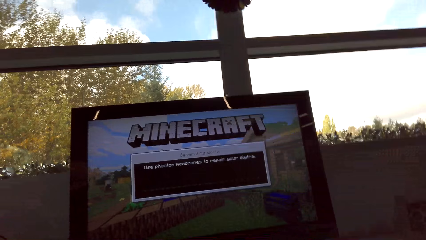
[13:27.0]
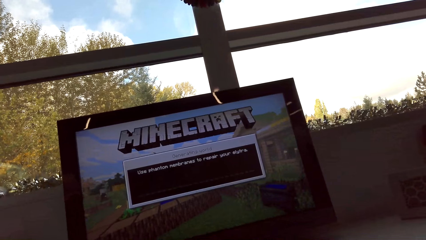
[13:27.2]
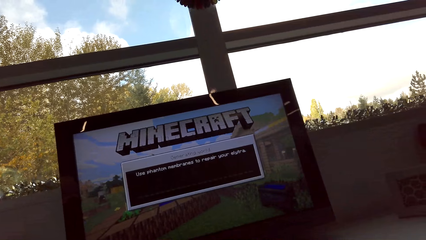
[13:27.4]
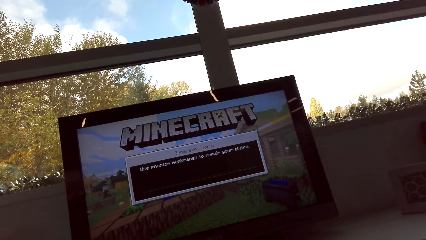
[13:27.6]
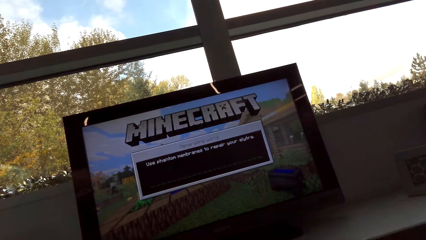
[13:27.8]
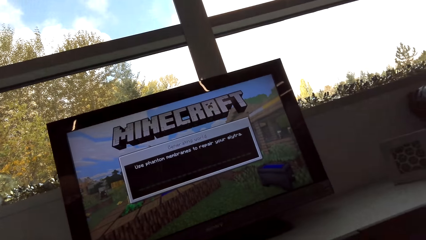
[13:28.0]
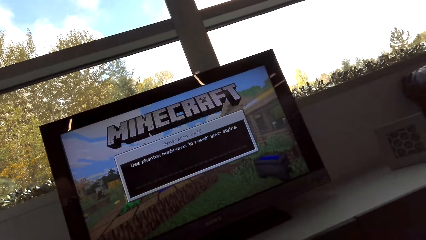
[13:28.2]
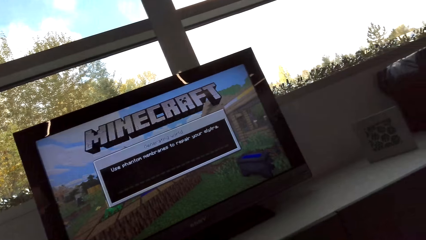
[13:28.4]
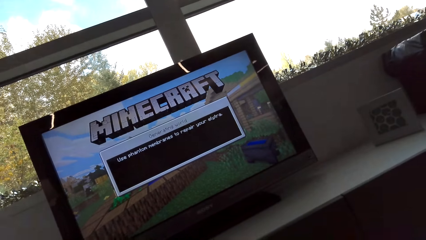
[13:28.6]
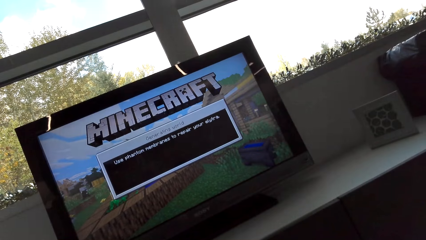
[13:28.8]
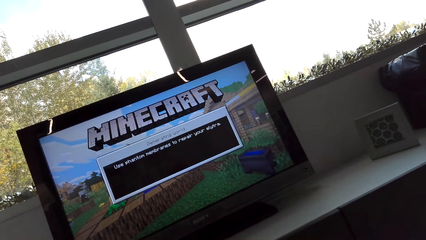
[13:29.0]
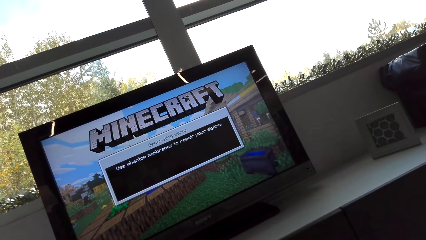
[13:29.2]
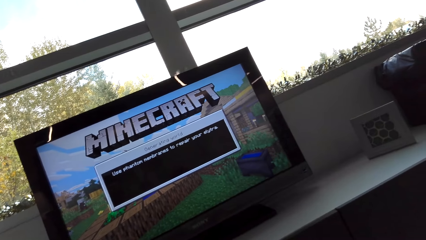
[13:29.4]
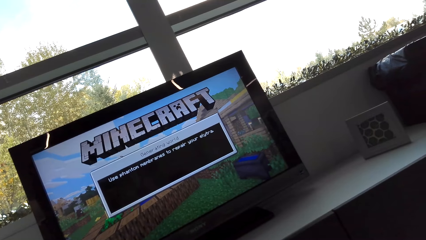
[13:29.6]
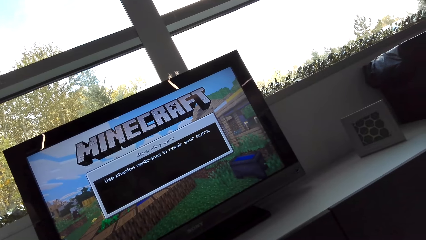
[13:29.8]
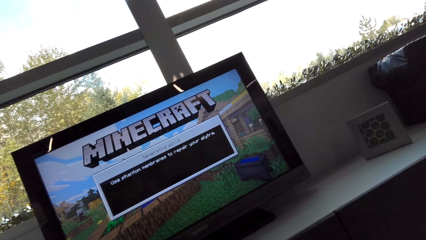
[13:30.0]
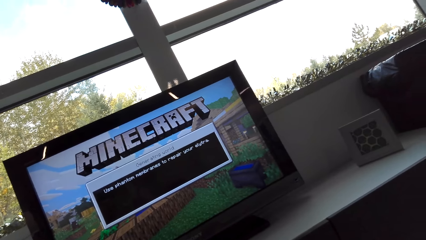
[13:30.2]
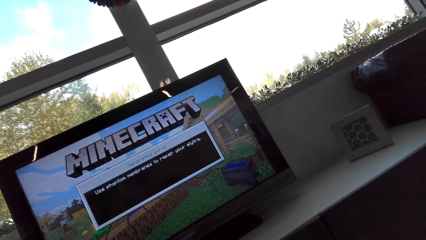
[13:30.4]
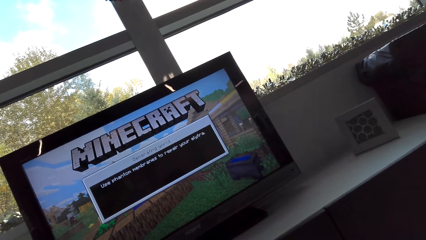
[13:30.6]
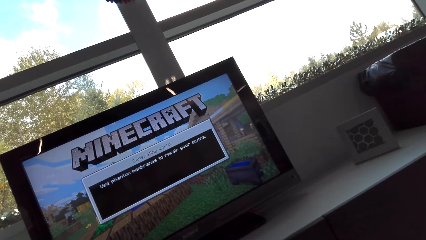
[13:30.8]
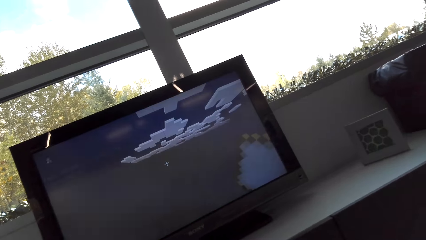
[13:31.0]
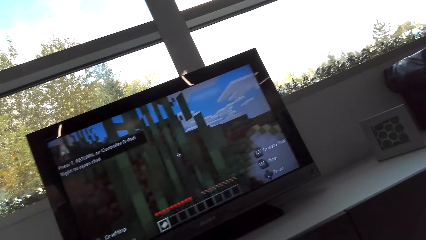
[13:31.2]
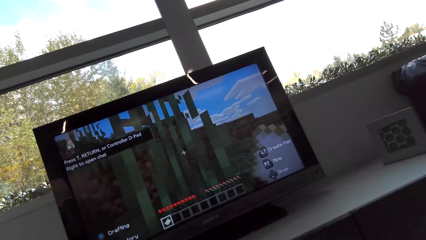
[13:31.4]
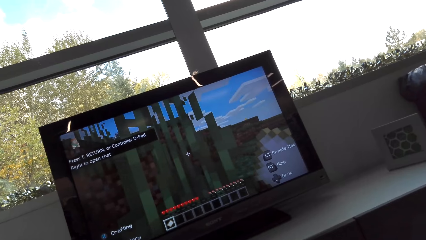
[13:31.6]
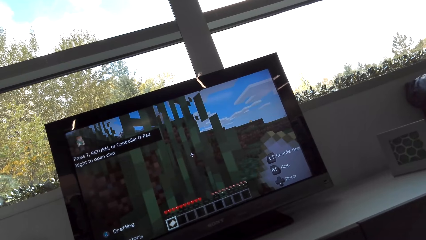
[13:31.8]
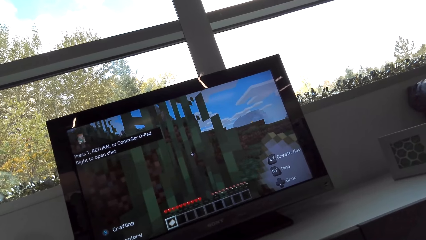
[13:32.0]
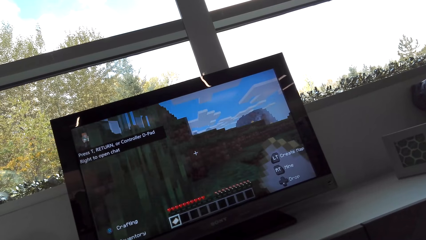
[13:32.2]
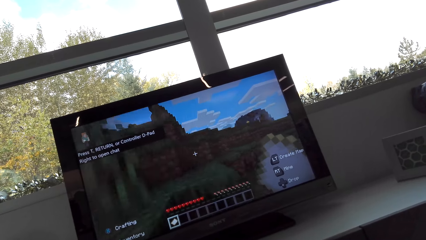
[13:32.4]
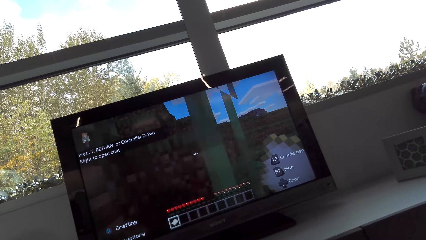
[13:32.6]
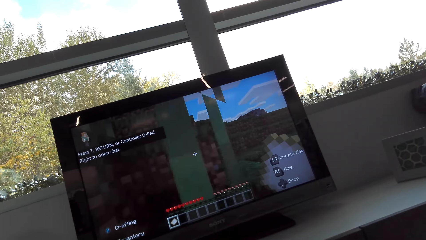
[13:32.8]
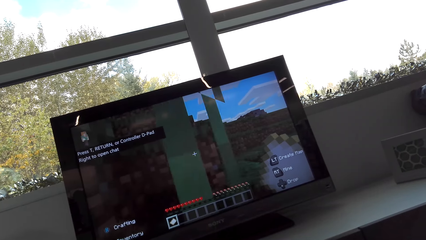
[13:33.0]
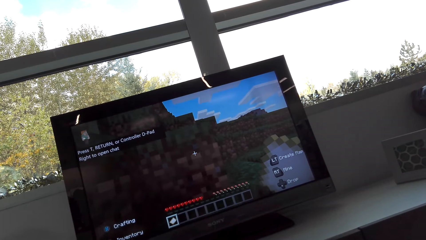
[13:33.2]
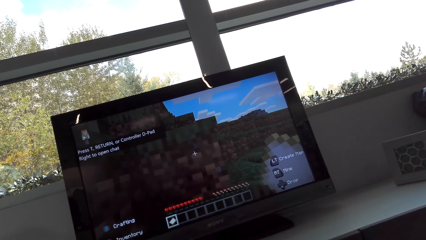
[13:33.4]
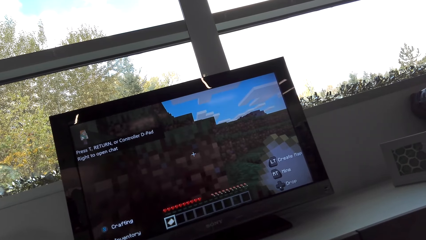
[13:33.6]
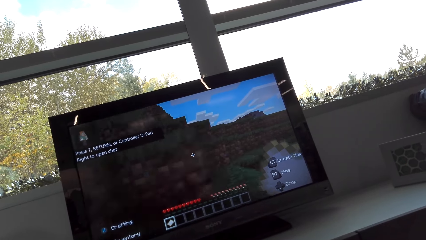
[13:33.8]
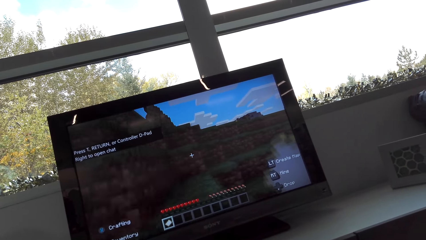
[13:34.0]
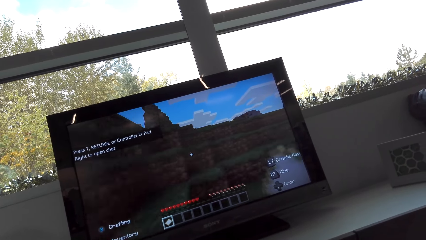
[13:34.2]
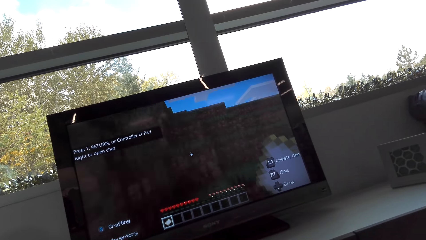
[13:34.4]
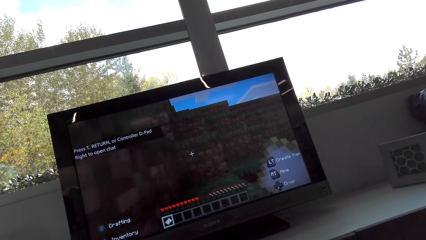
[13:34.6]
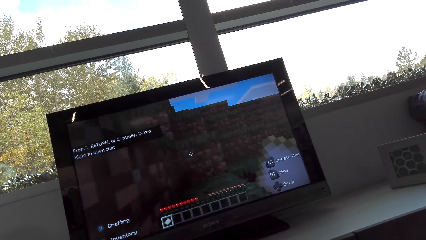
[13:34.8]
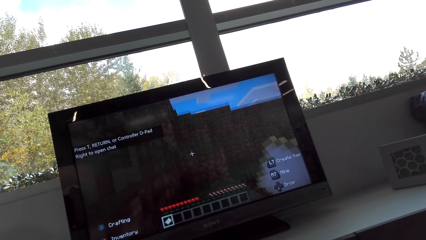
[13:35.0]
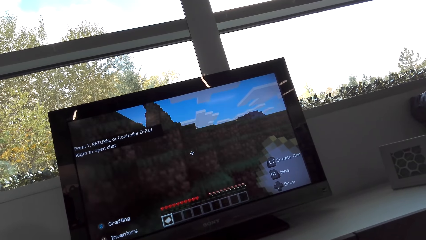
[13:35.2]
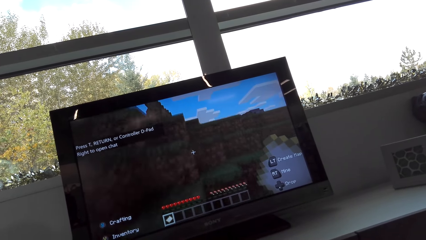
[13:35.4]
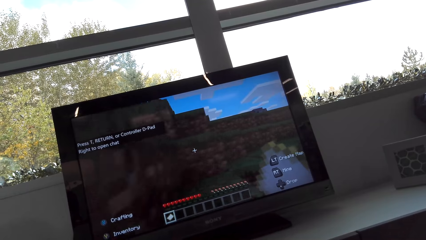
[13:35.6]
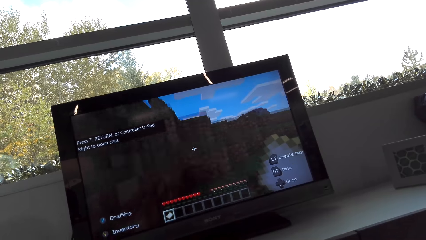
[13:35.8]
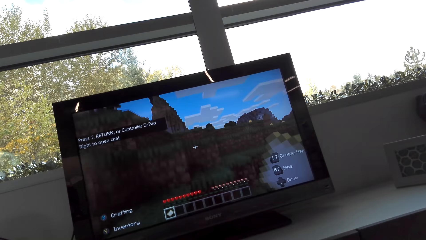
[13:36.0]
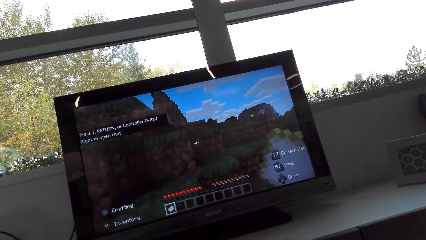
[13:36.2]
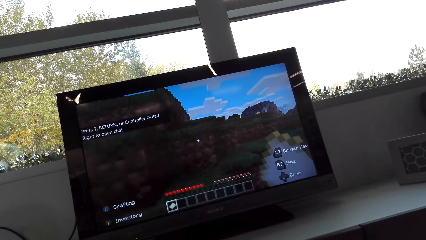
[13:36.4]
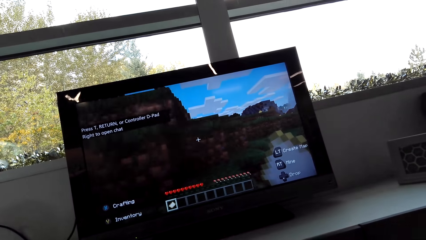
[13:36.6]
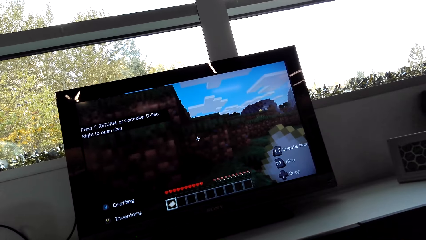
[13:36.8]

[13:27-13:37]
The camera wearer plays a game on the screen.

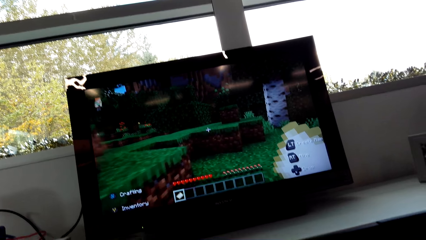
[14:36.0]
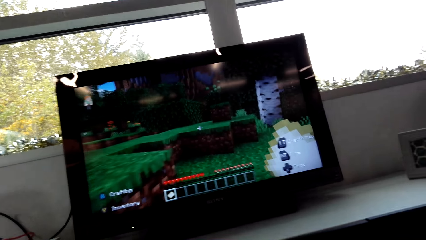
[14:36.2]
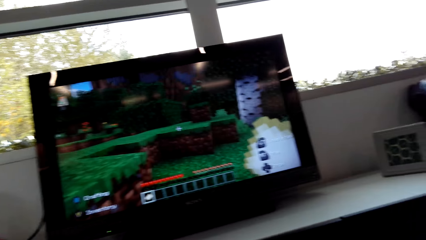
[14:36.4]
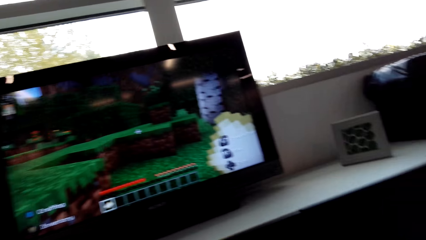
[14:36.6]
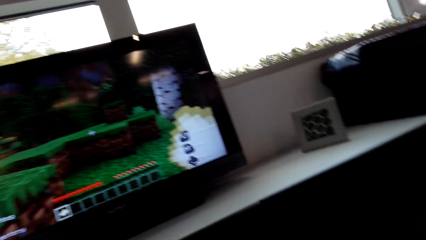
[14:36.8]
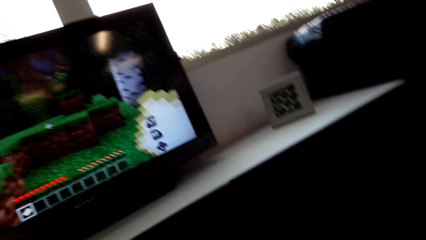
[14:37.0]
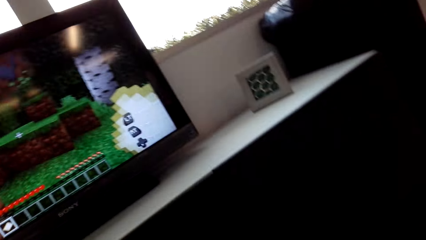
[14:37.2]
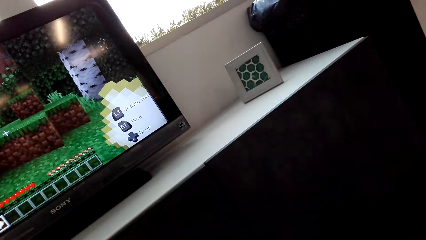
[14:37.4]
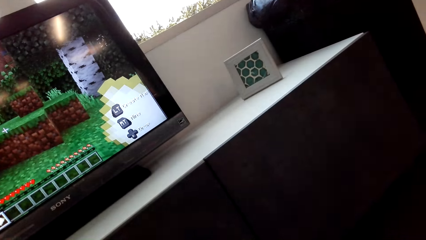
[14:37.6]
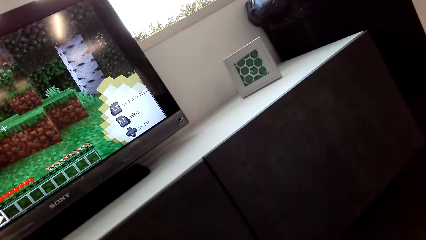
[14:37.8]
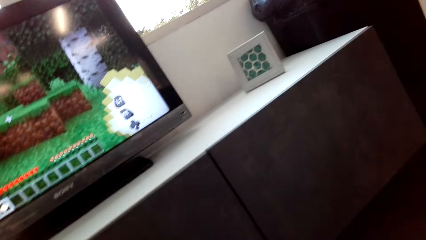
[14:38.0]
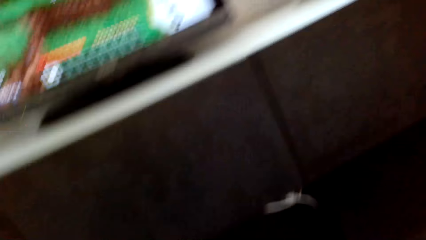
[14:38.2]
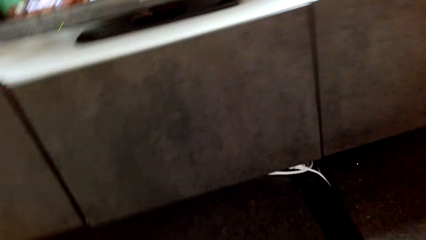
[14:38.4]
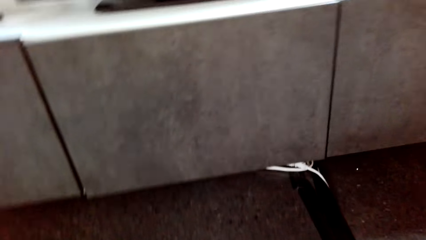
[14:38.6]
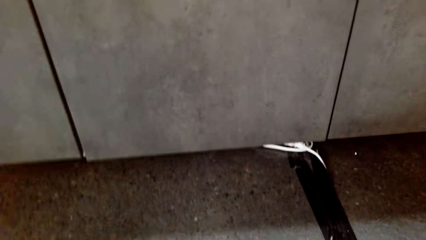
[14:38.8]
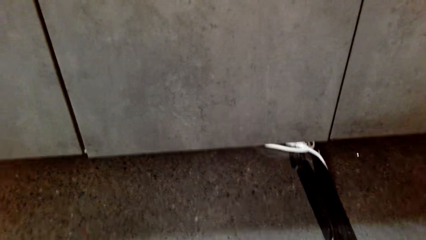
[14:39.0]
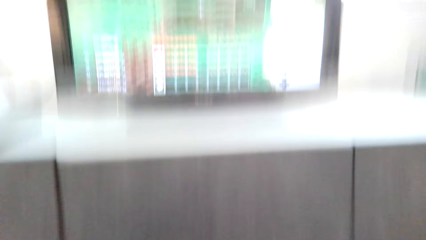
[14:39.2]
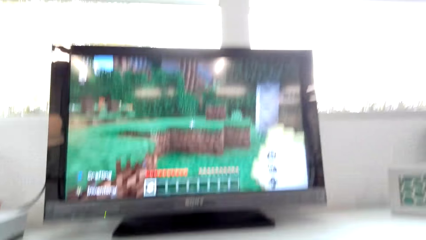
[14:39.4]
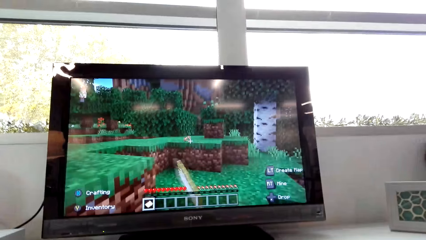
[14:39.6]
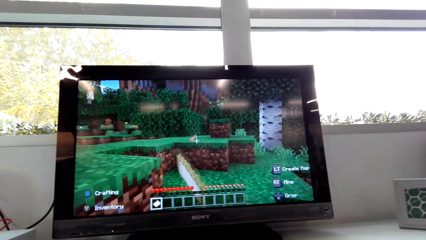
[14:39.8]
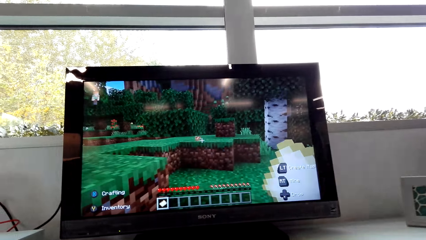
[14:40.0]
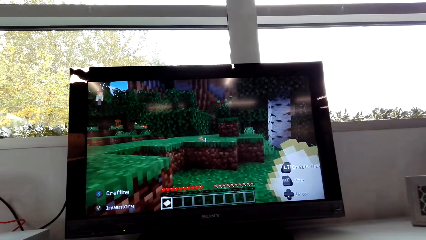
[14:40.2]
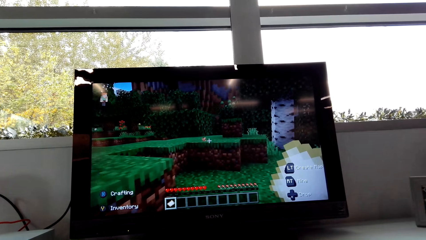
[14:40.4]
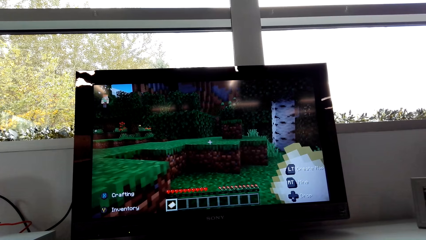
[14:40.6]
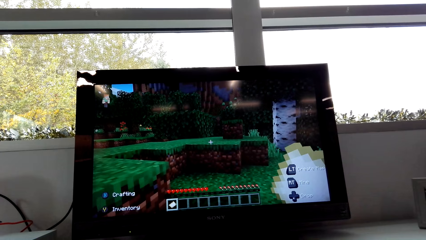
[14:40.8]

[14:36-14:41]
The camera wearer turns the camera.
